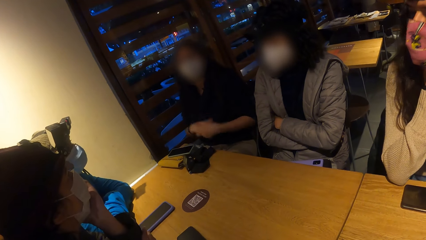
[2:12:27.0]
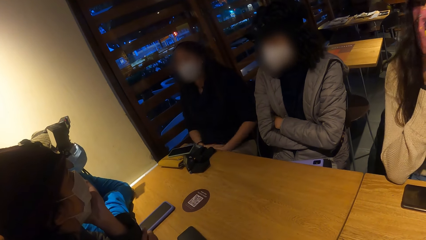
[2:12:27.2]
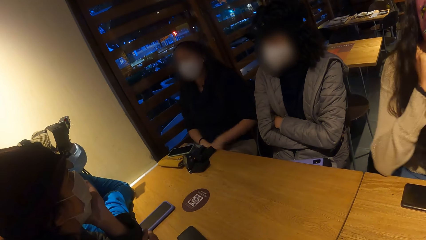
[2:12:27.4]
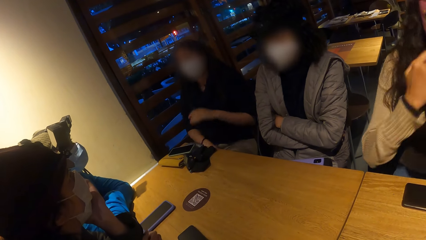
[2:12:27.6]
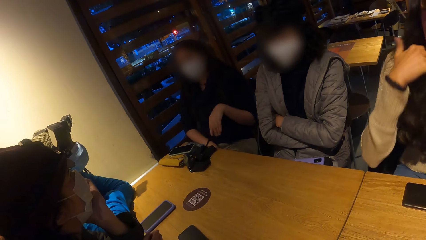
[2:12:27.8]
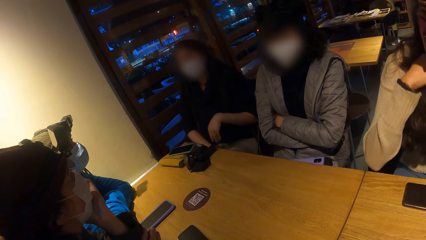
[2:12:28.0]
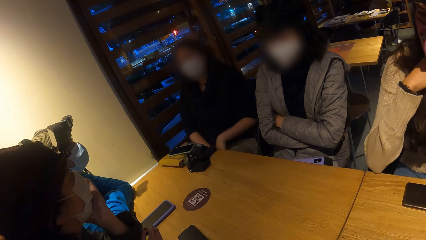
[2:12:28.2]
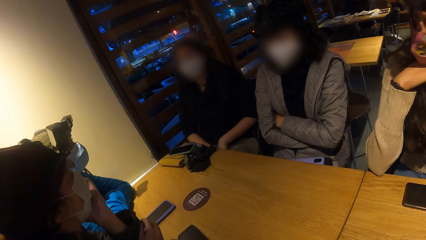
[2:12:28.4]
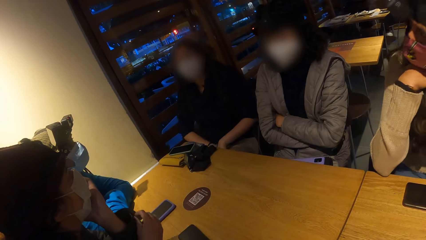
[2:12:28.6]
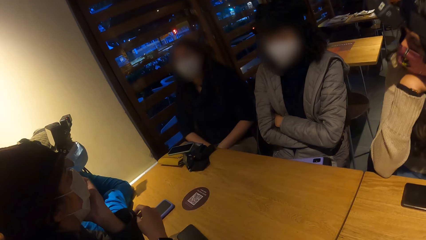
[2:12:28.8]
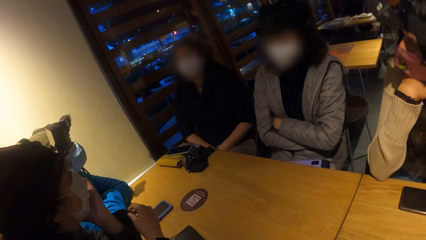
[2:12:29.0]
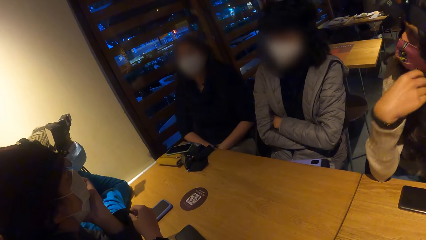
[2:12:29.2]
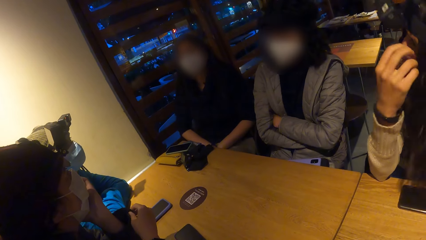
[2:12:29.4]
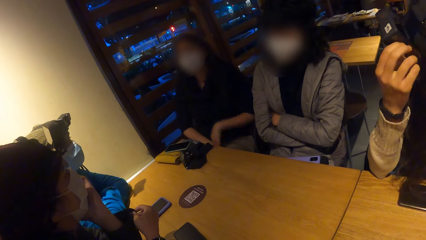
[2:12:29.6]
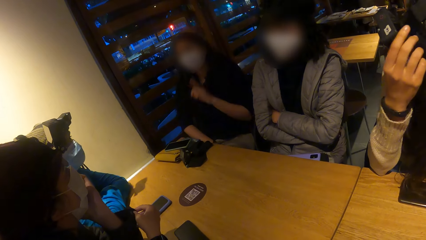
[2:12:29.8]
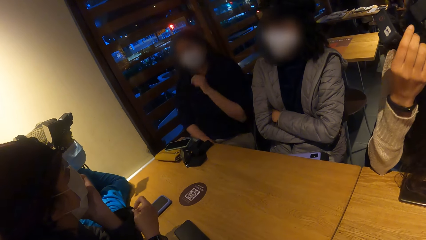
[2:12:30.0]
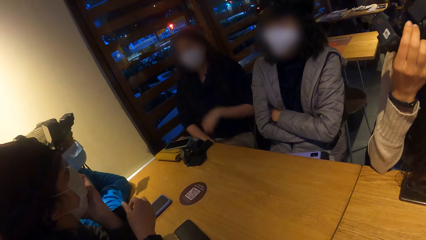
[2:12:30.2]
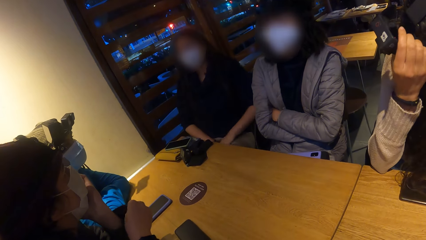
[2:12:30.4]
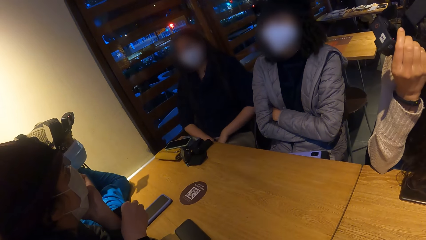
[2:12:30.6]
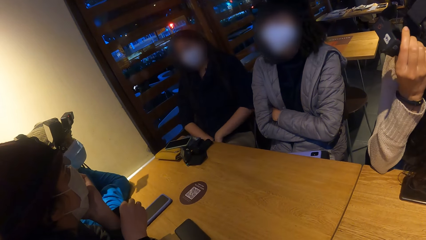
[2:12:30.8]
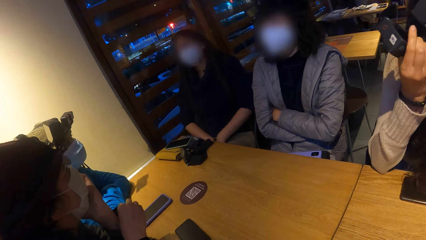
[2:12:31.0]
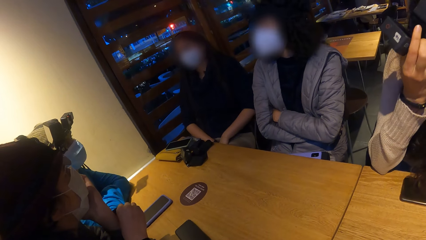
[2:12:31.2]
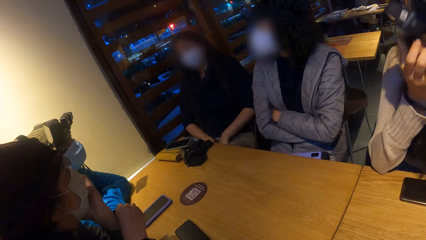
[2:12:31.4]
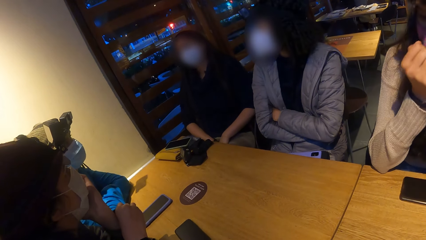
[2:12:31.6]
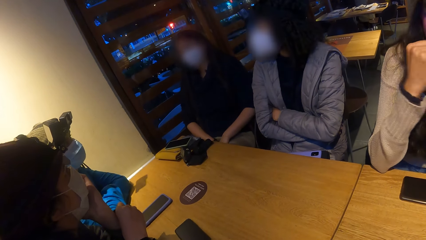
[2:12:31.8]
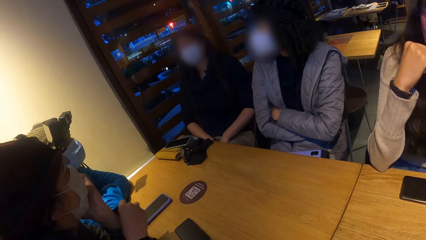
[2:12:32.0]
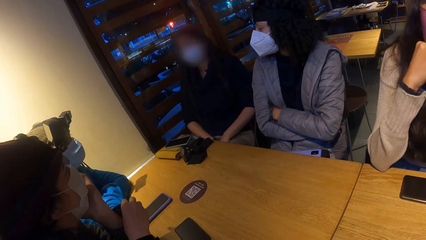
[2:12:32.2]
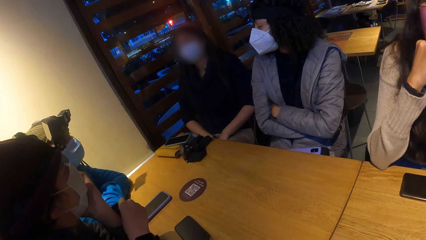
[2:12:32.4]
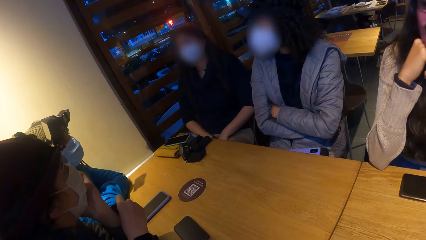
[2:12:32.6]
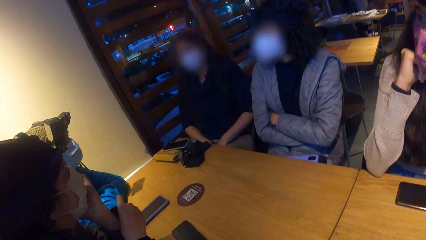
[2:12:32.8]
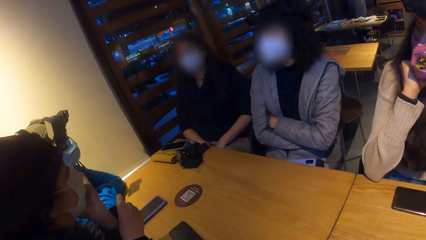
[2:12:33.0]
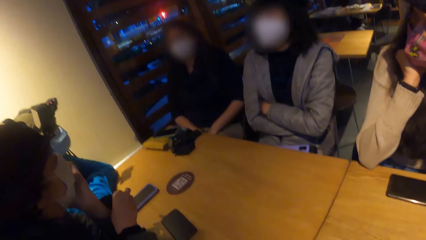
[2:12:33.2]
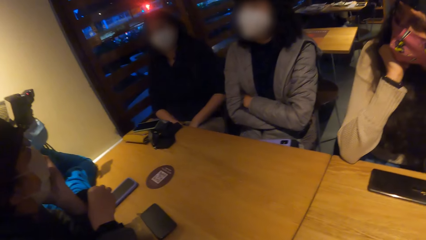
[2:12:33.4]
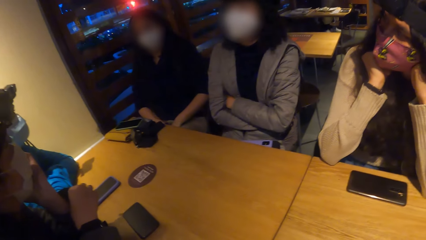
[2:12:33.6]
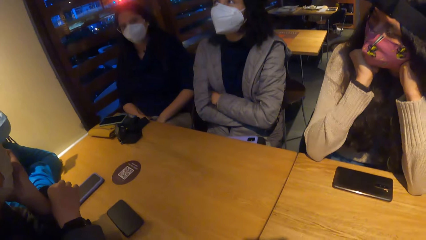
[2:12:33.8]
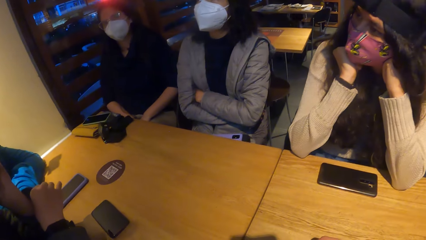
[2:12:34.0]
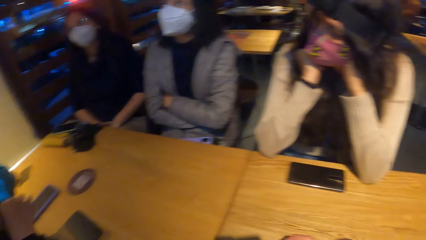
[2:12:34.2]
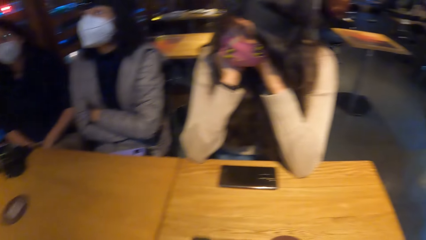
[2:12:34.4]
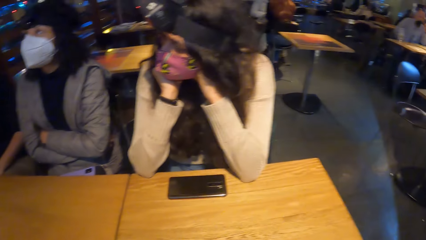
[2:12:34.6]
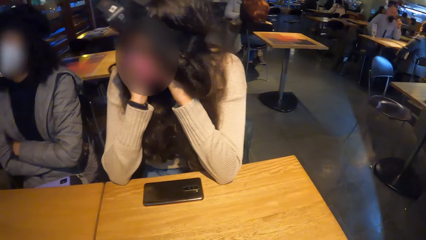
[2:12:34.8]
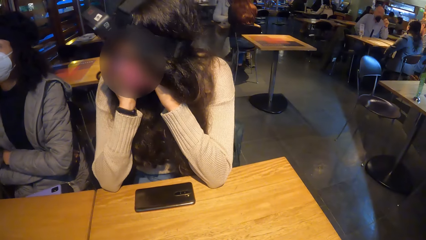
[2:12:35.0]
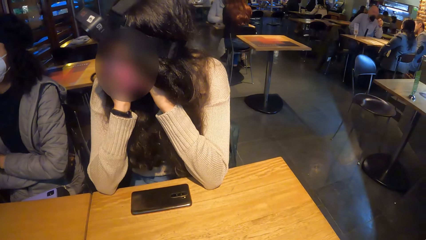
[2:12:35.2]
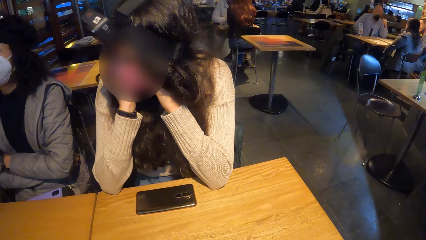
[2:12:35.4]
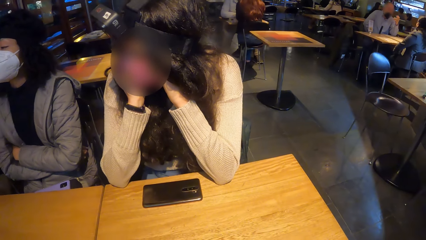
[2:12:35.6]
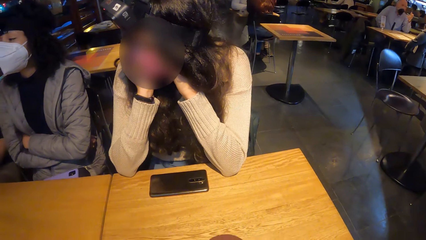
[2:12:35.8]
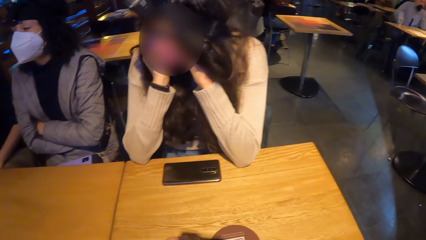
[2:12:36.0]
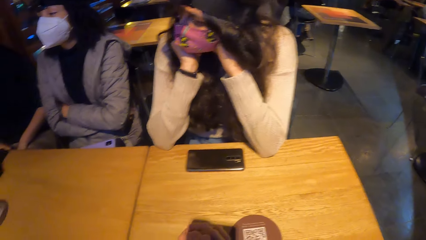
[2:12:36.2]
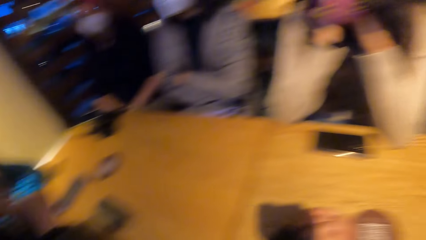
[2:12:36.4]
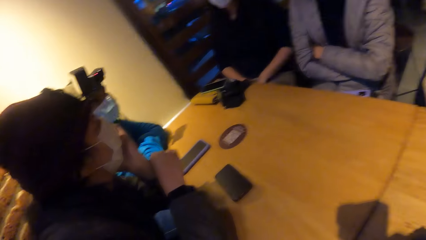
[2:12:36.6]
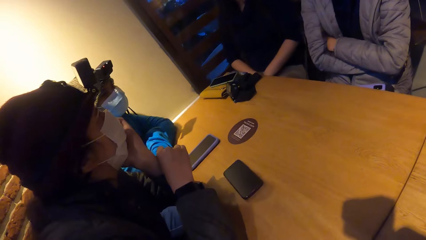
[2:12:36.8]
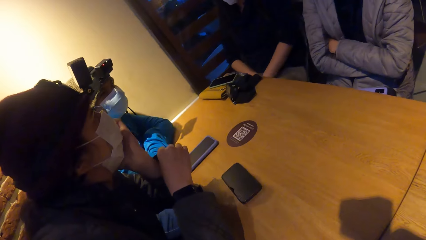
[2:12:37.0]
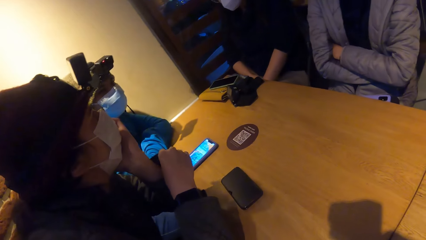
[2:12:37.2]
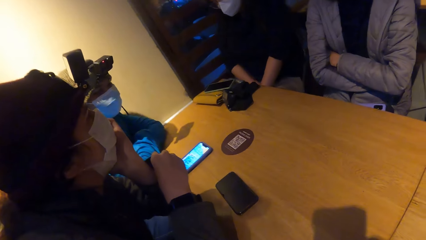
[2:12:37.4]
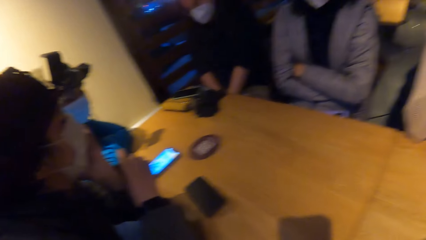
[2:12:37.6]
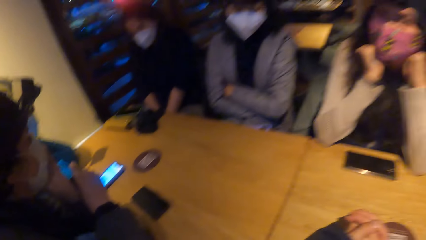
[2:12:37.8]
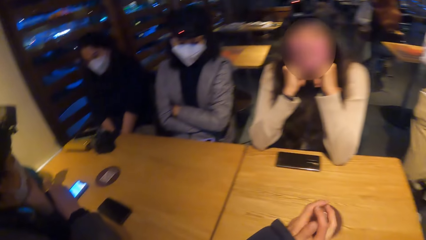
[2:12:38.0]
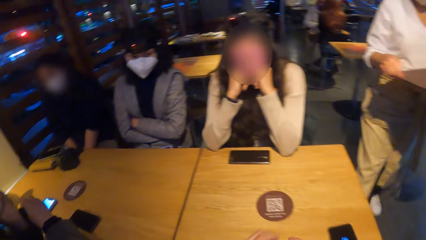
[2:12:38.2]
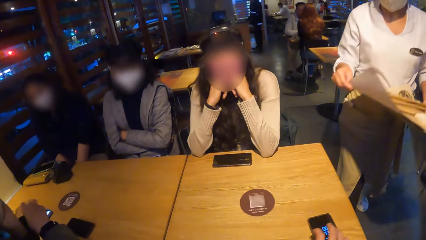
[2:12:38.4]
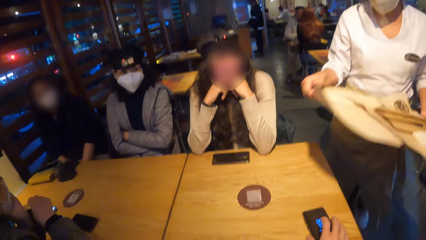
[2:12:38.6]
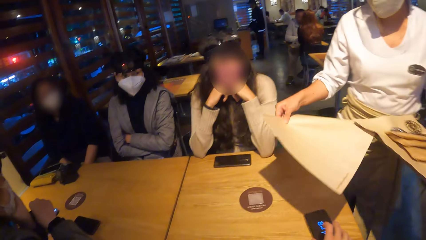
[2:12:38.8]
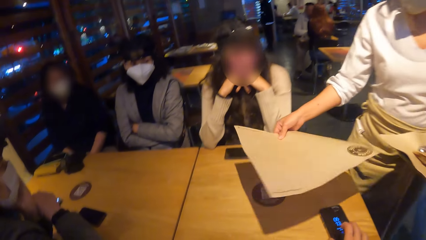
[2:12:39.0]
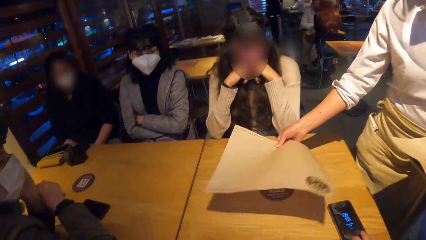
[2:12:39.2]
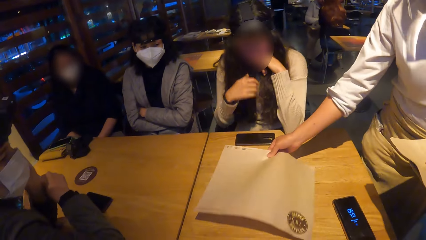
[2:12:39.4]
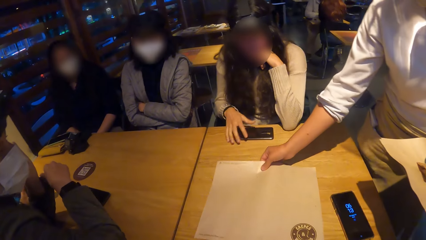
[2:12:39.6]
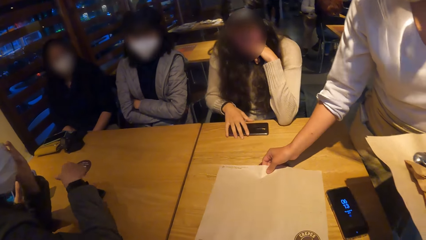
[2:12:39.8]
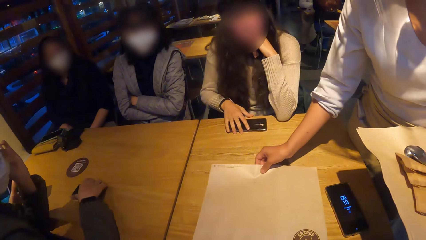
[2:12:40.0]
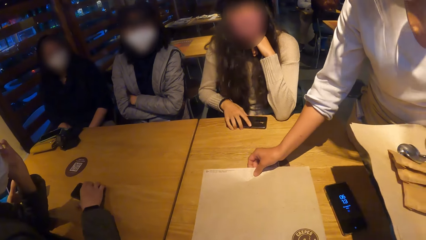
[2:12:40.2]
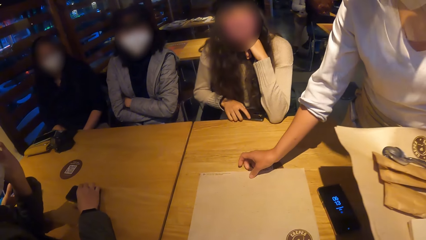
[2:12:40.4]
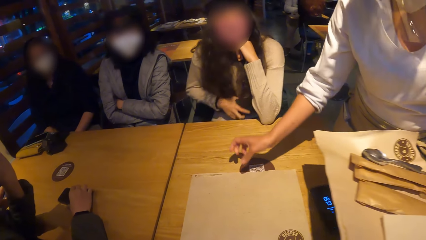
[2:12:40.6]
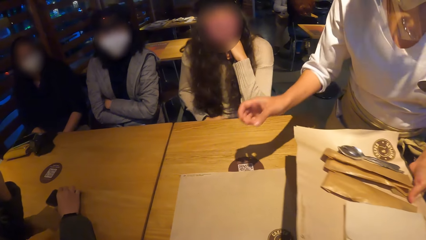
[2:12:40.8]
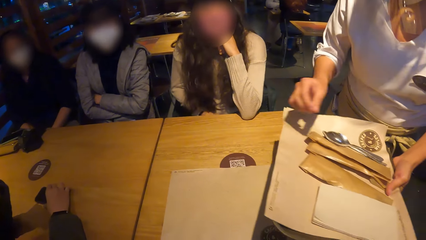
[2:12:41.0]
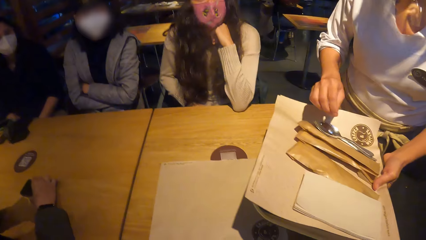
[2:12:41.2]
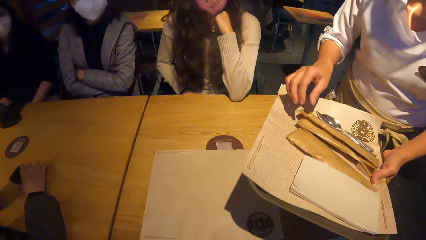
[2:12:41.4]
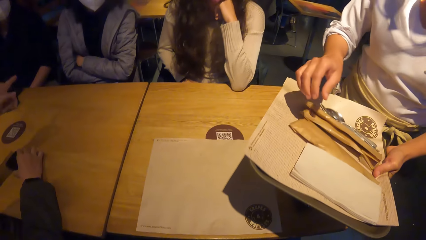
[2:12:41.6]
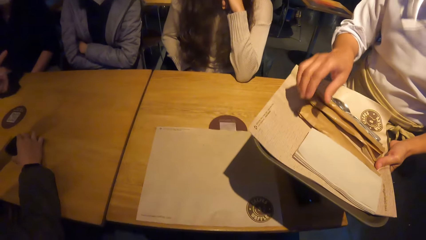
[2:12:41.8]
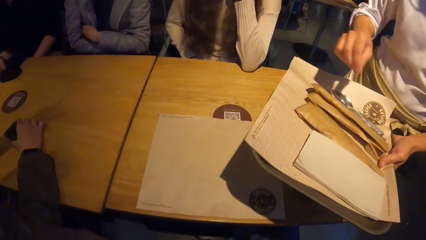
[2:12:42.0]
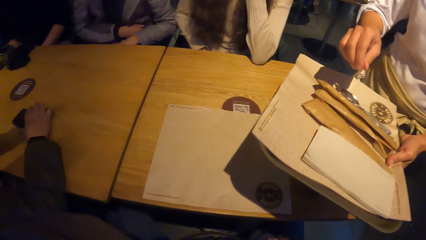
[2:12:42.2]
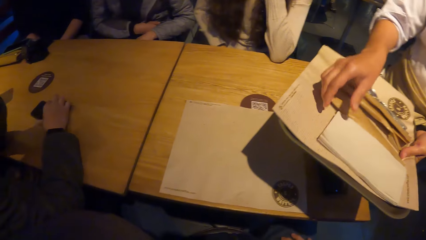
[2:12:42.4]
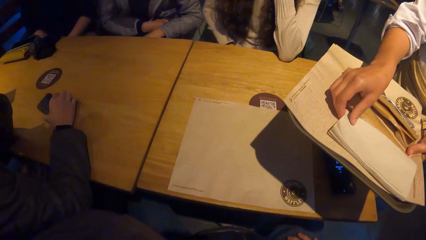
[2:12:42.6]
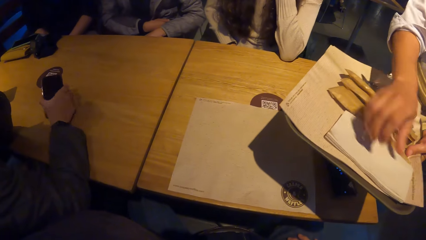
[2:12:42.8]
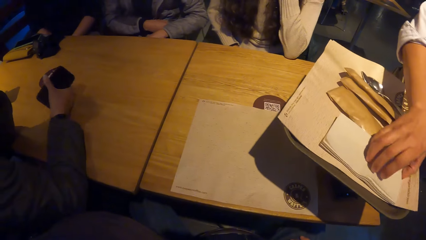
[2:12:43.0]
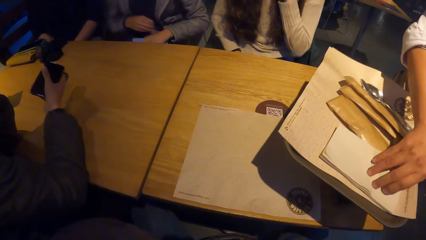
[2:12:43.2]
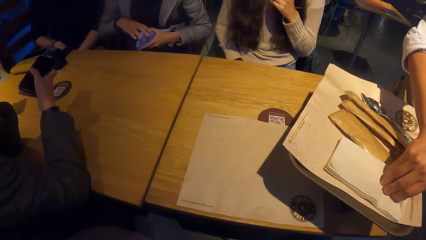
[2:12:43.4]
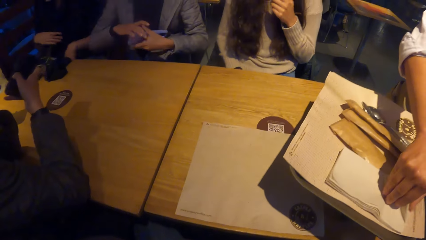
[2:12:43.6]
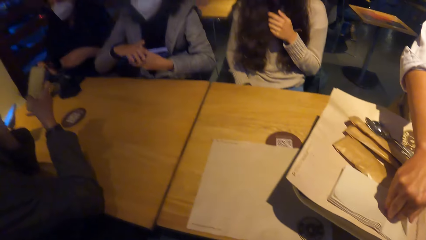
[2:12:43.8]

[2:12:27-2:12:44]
A woman places her right hand on the table. Another woman lifts her right hand from the table and places her right hand on the table. The first woman adjusts her jacket with her right hand. The other woman adjusts a head gear on her head with her right hand. The camera wearer stares at a lady. He stares at another lady. He touches a phone on the table with his right hand. A waiter places a paper tablemat on the table with her right hand. The other woman touches a phone on the table with her right hand. The first woman holds a phone on the table with her right hand. The waiter touches a paper towel on a tray with her right hand. The first woman lifts the phone from the table with her right hand.
